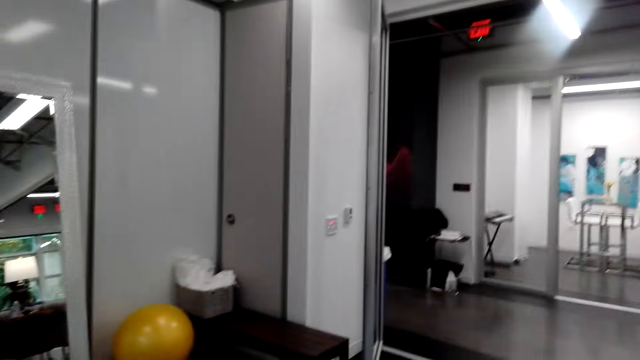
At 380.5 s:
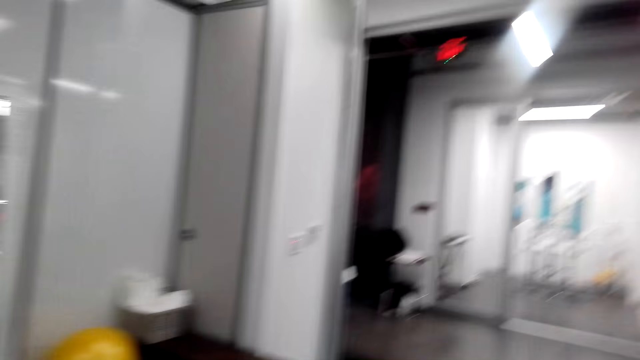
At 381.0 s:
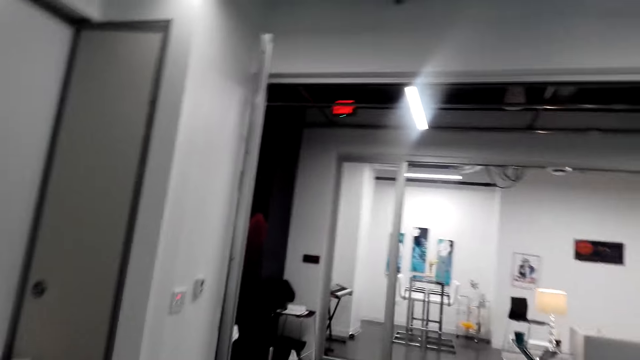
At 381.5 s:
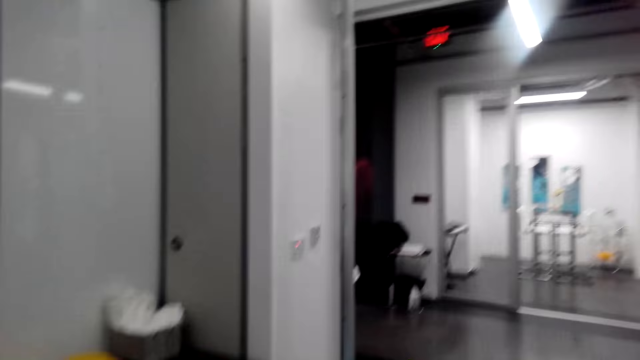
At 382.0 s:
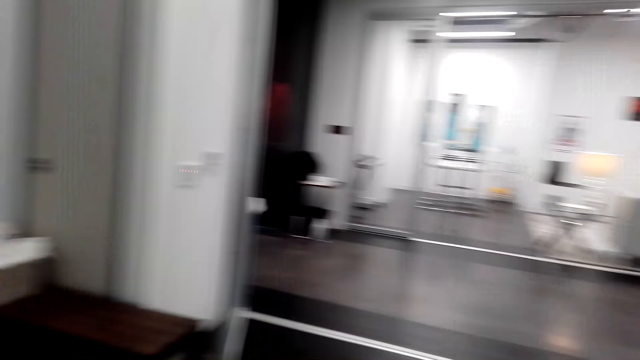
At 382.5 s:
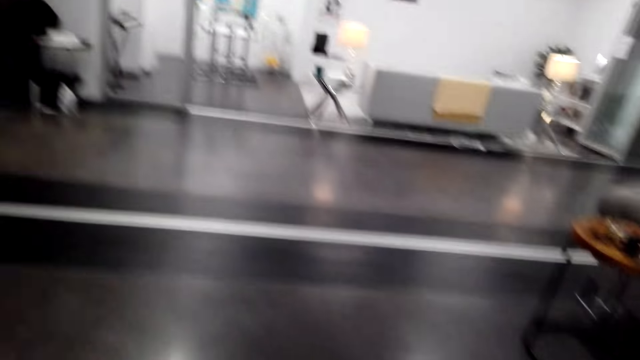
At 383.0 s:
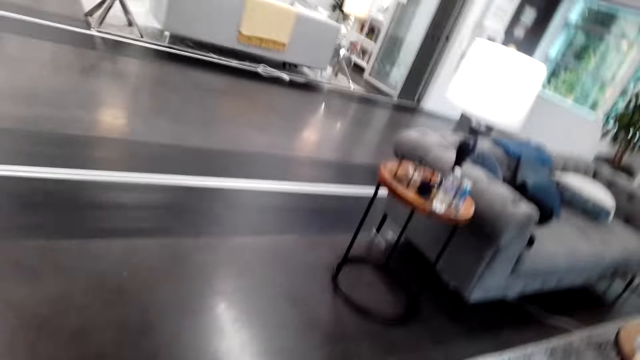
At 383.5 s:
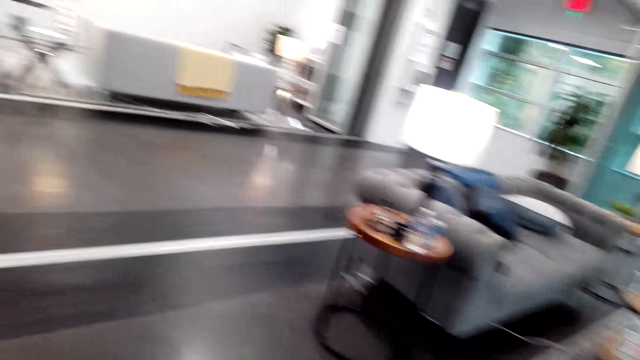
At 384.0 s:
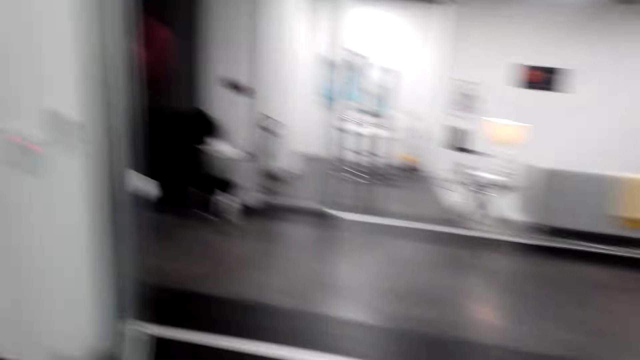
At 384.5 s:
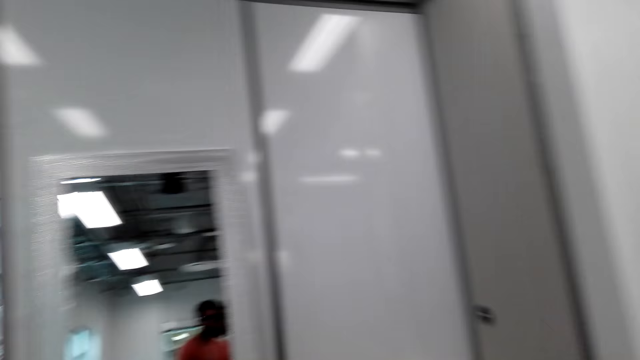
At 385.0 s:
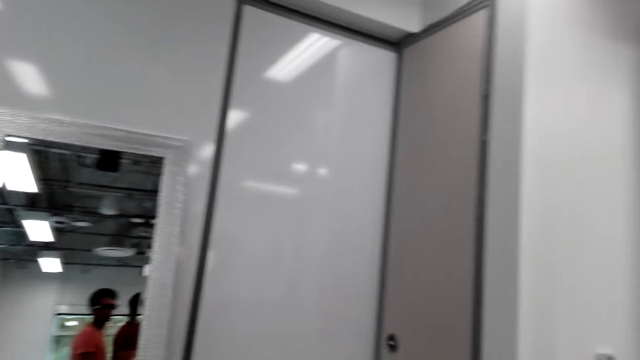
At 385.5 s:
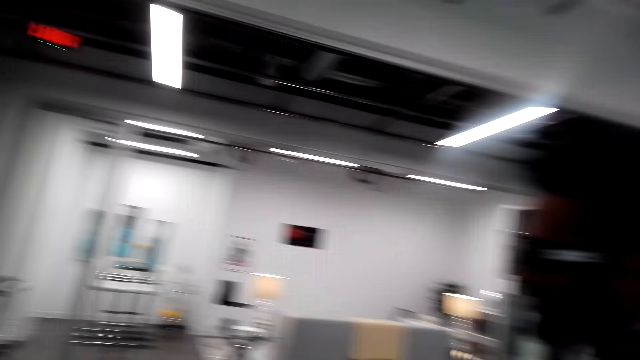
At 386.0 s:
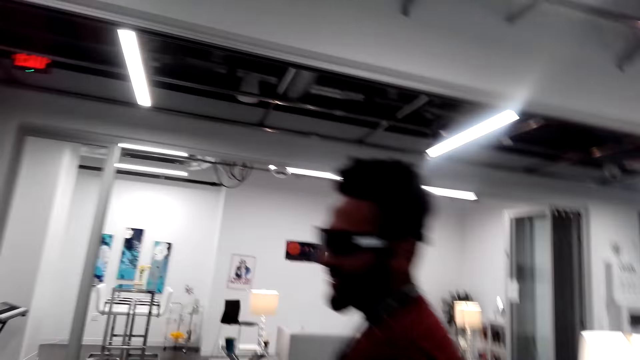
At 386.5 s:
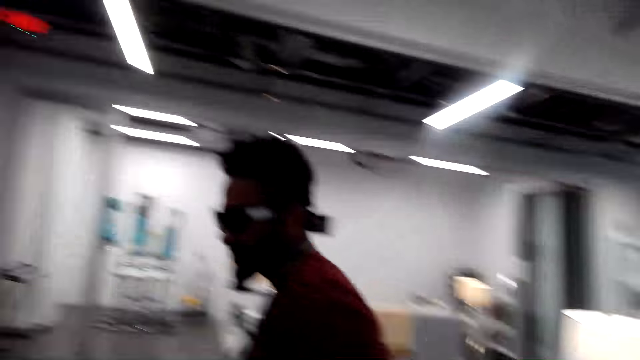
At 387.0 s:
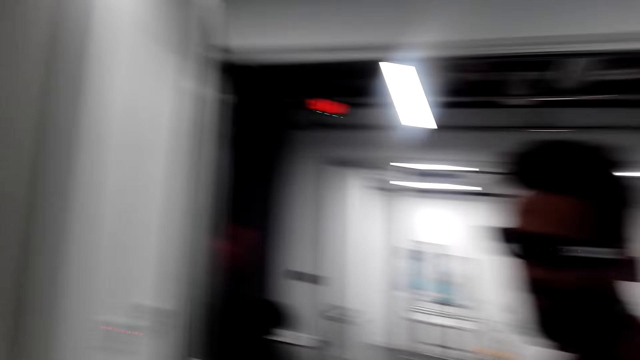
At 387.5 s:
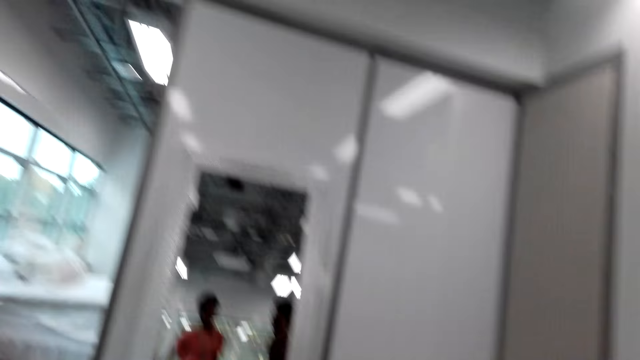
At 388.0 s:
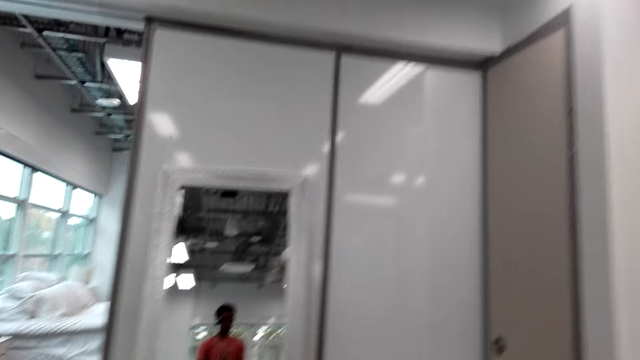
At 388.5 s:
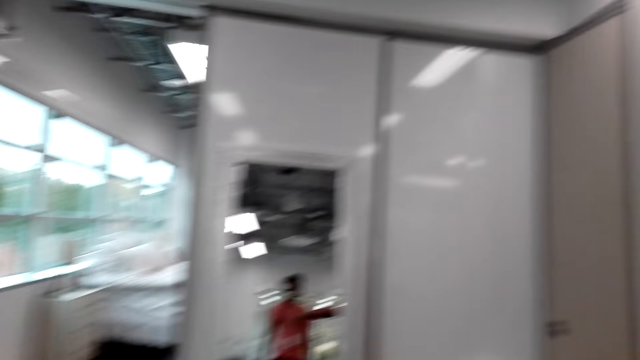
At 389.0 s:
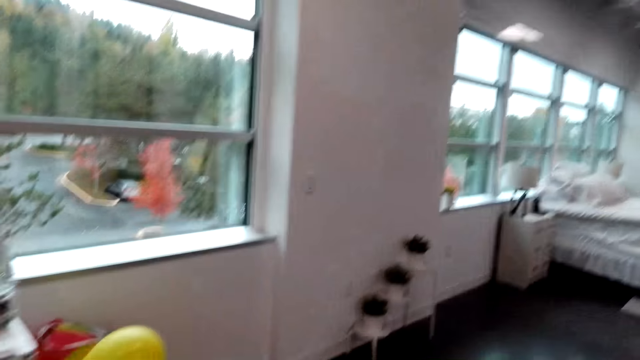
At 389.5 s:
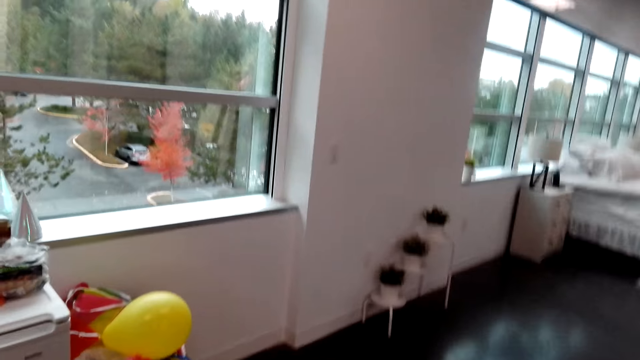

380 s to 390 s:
The camera wearer watches the background.

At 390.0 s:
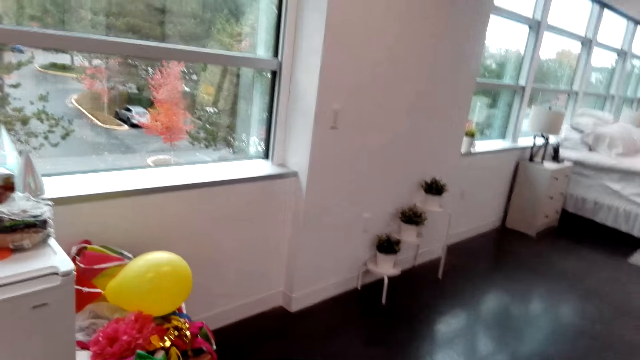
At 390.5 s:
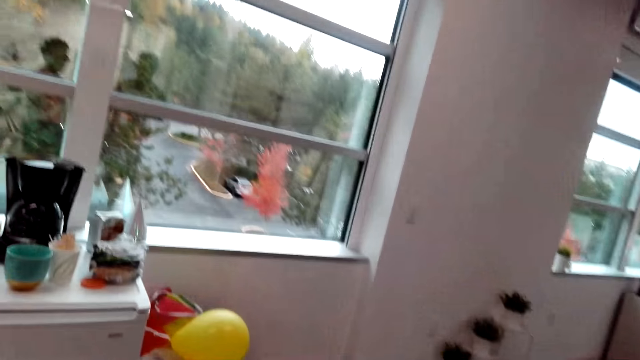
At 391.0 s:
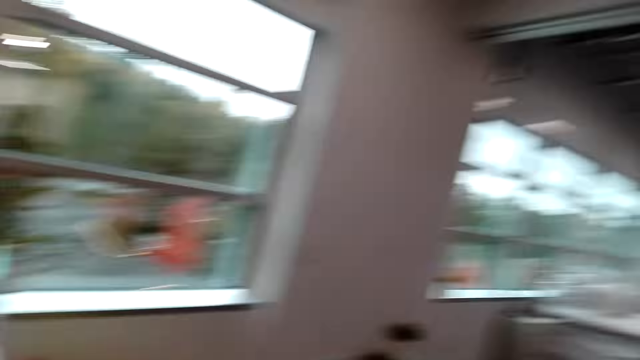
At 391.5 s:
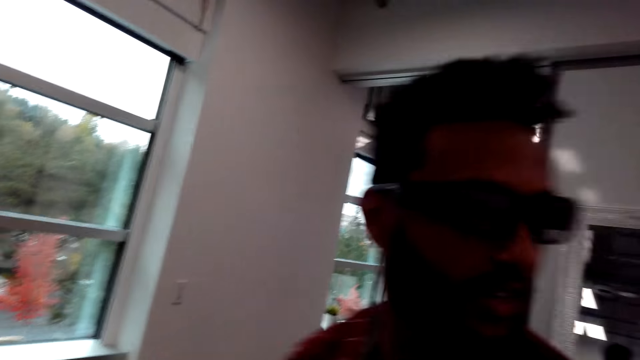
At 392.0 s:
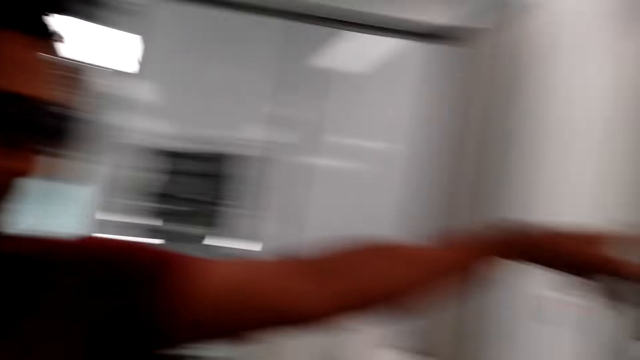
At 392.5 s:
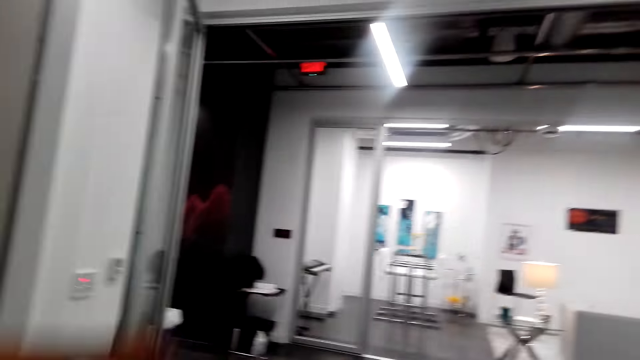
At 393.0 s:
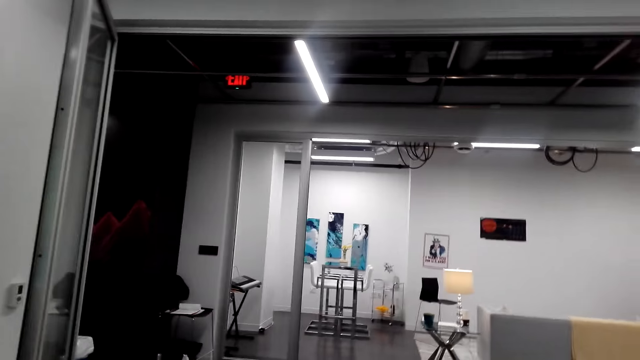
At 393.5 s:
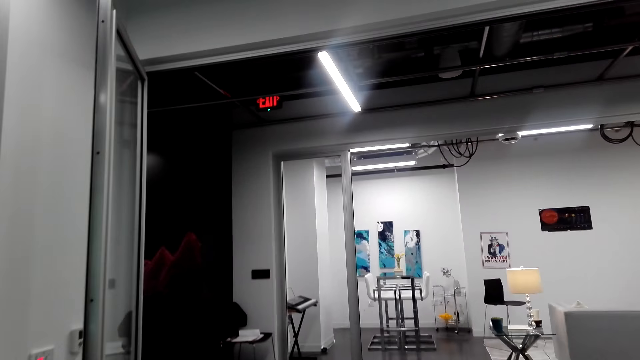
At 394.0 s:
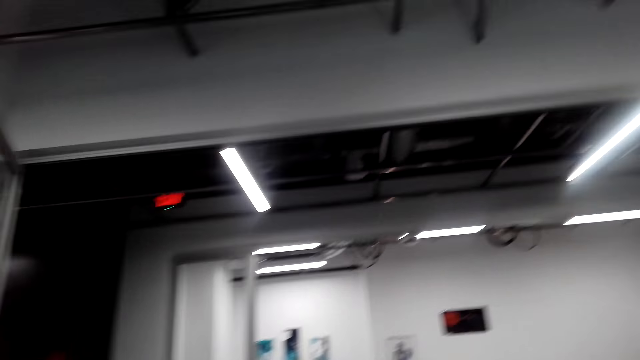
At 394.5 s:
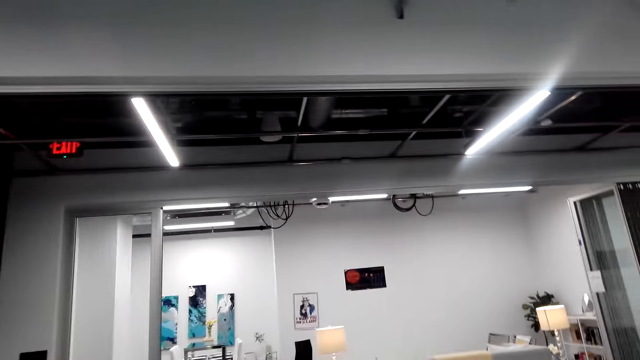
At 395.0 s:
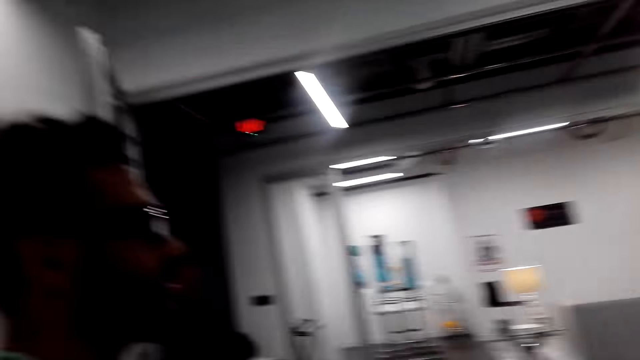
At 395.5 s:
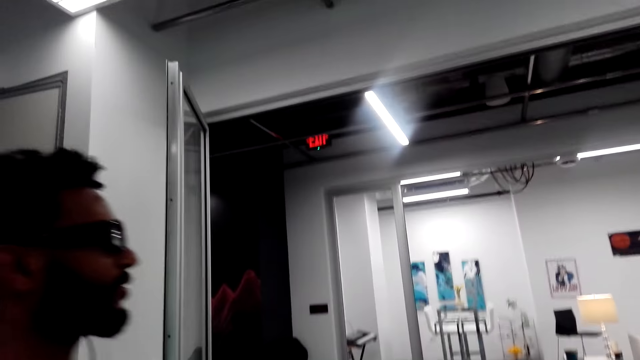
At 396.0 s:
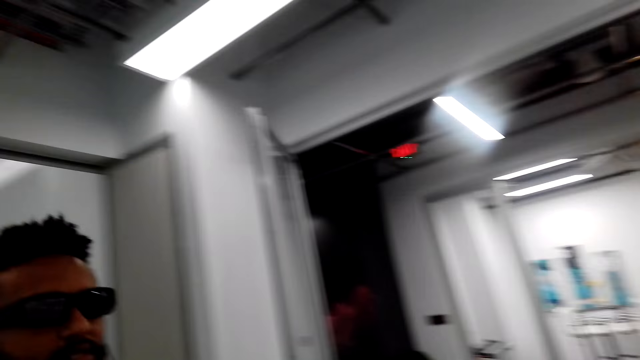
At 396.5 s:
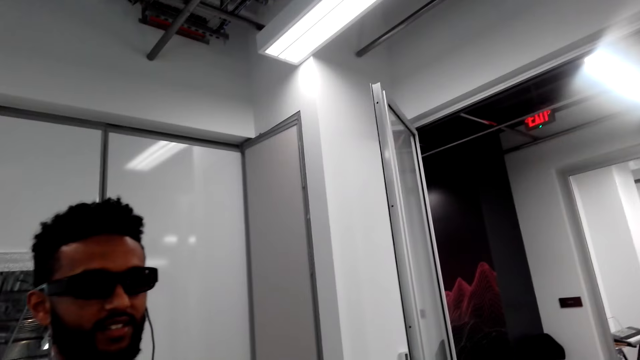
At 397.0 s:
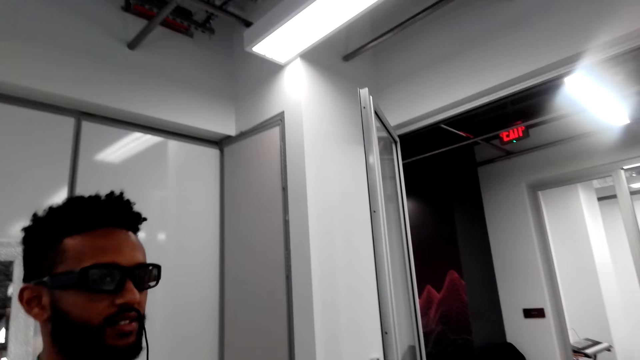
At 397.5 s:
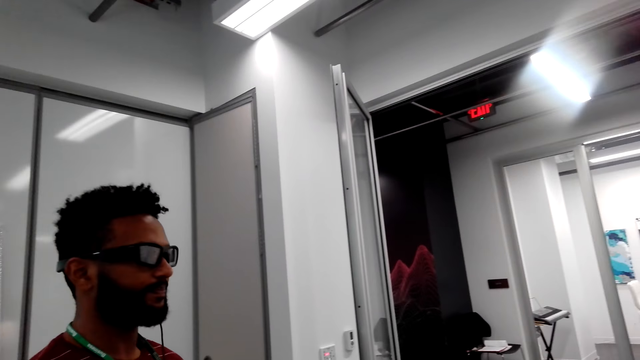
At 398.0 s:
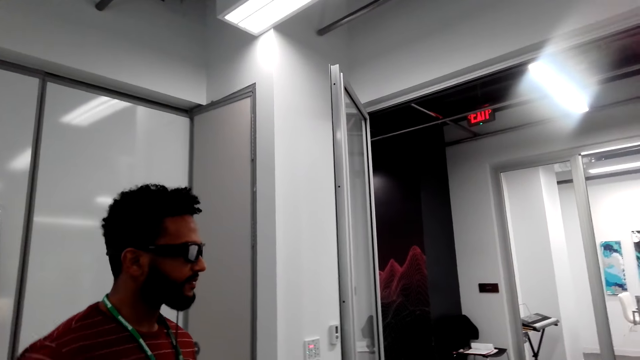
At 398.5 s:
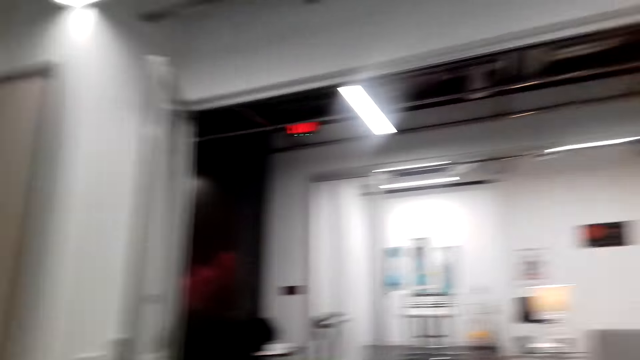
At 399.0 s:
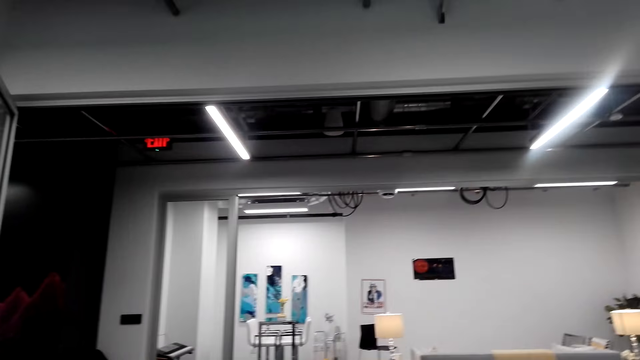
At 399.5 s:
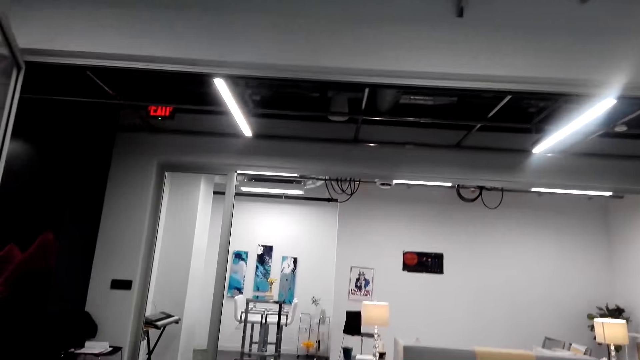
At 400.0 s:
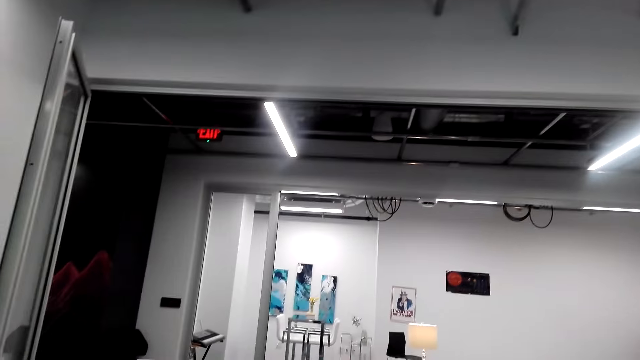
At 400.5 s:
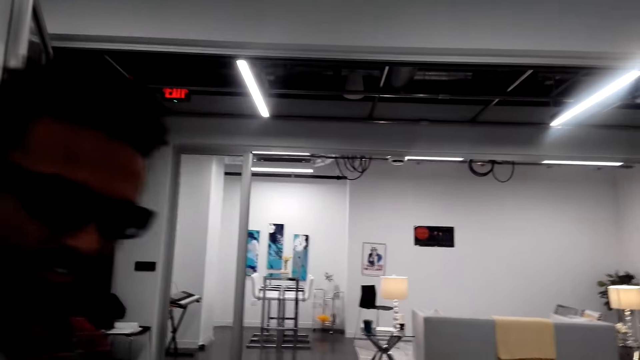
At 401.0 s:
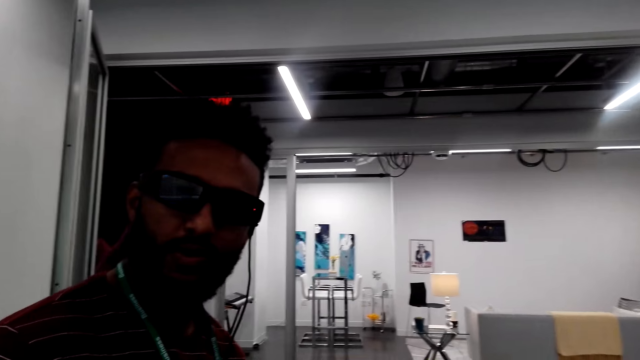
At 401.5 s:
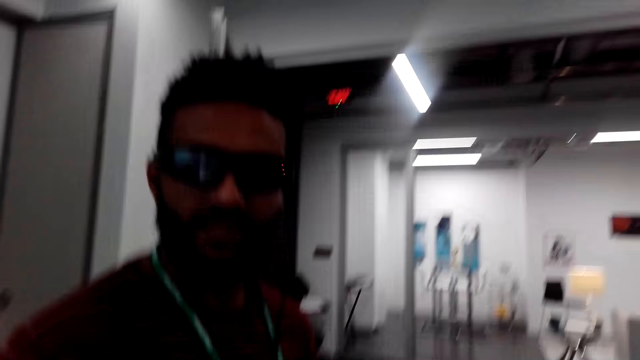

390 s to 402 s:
A person raises a hand up.
